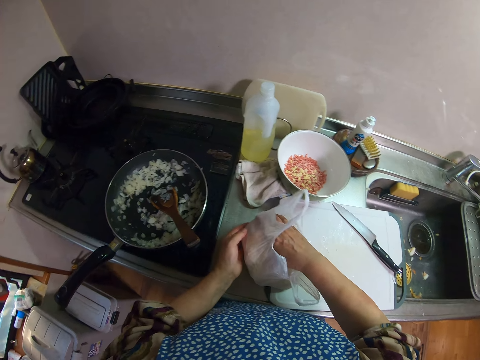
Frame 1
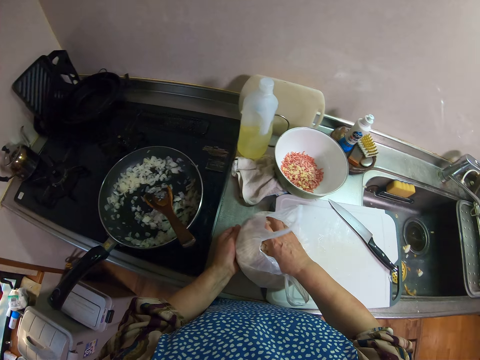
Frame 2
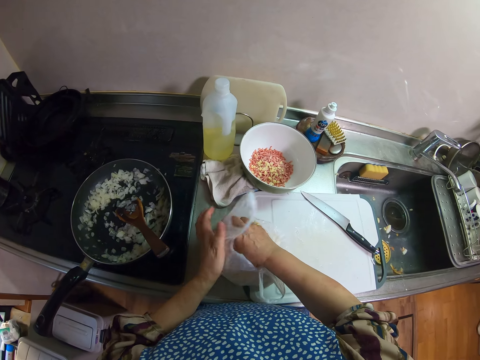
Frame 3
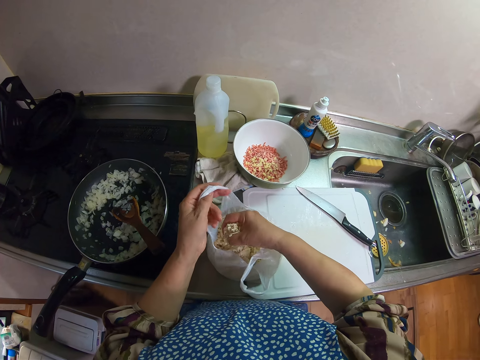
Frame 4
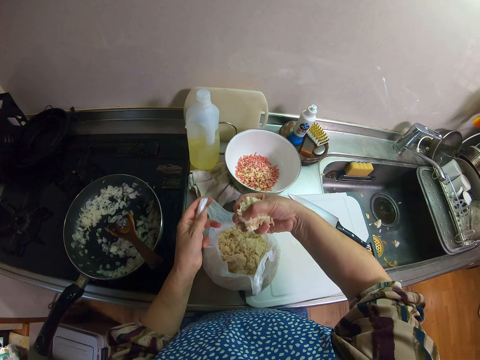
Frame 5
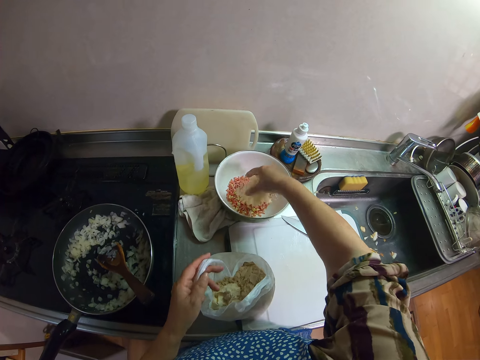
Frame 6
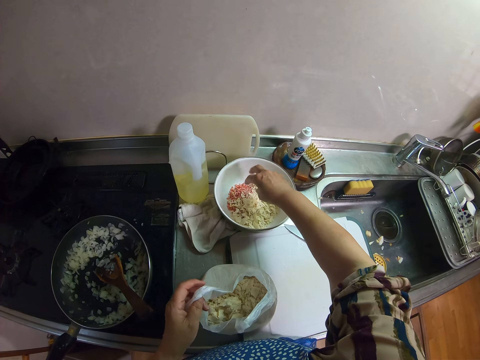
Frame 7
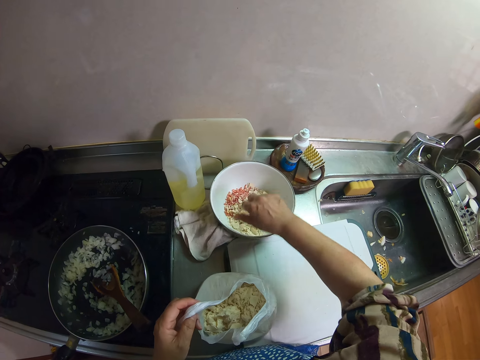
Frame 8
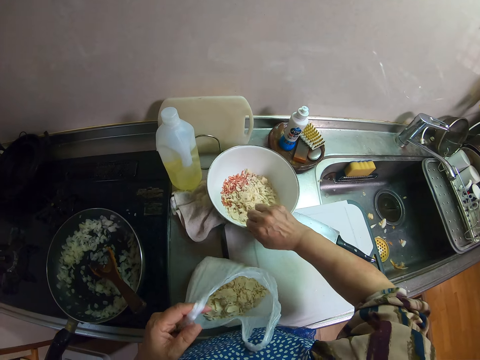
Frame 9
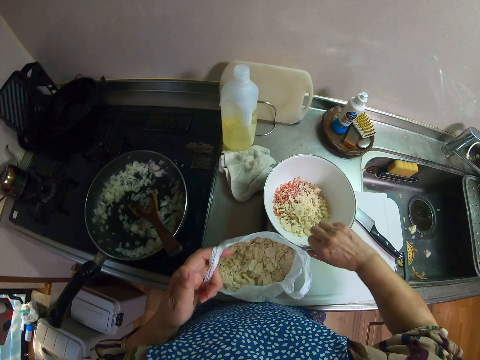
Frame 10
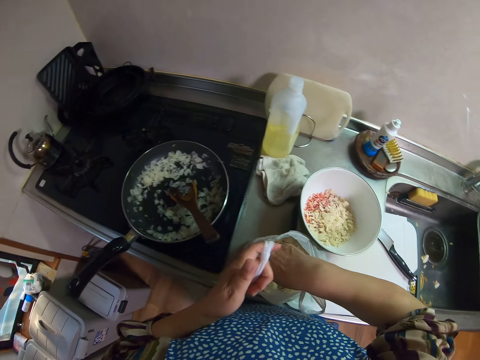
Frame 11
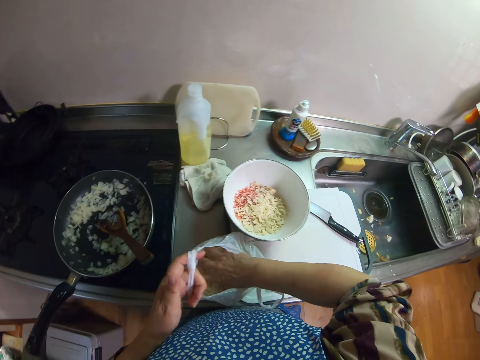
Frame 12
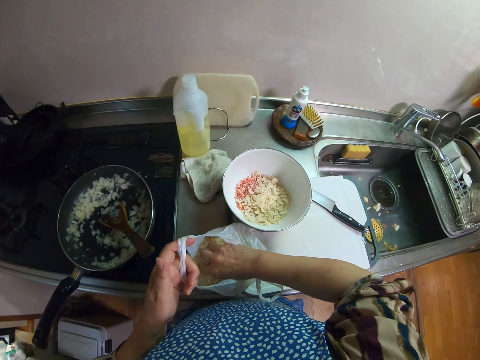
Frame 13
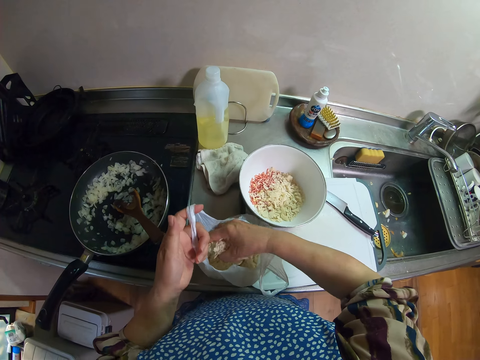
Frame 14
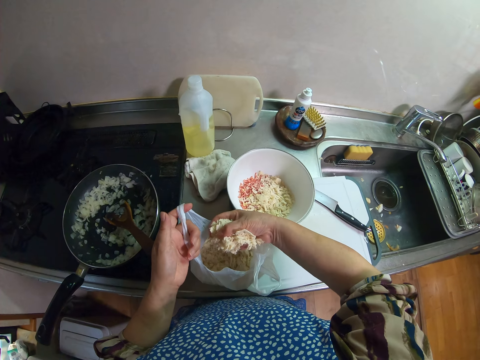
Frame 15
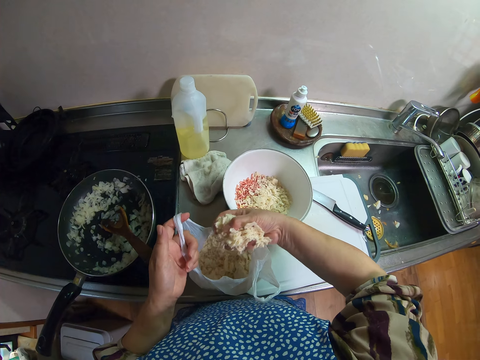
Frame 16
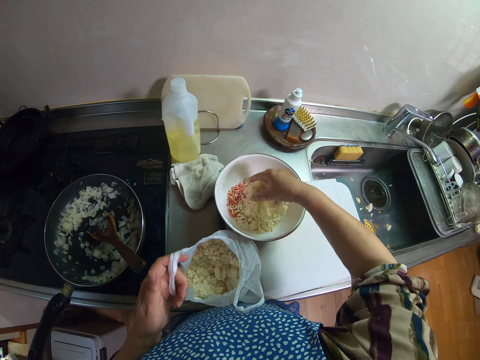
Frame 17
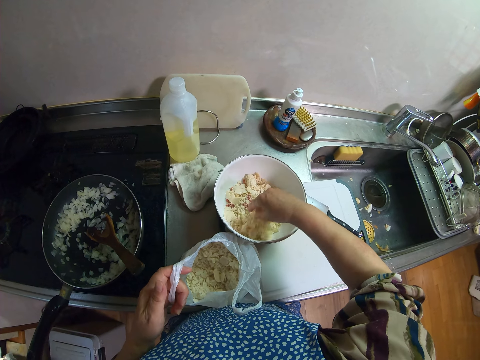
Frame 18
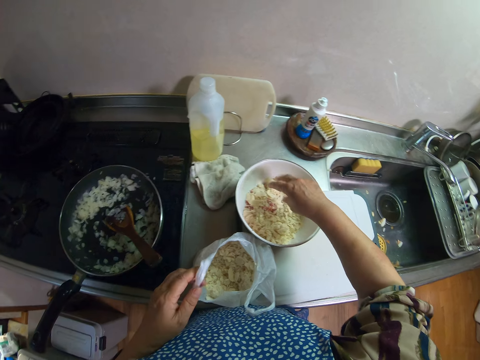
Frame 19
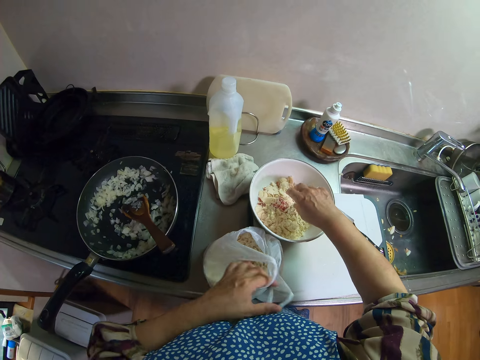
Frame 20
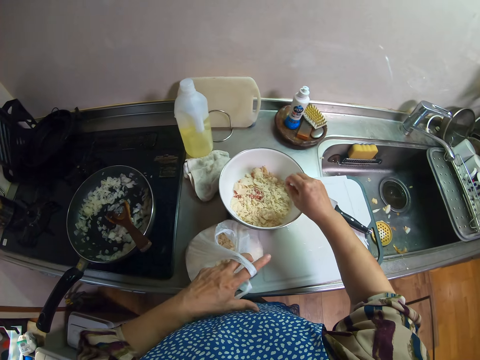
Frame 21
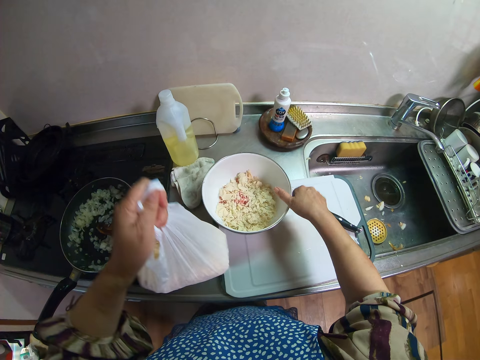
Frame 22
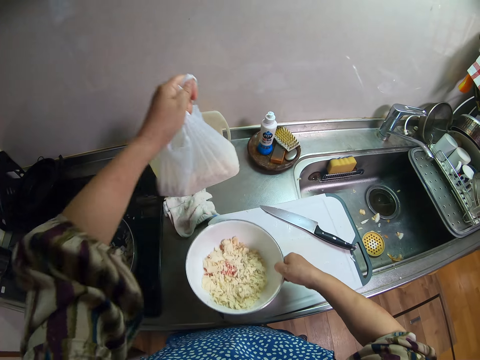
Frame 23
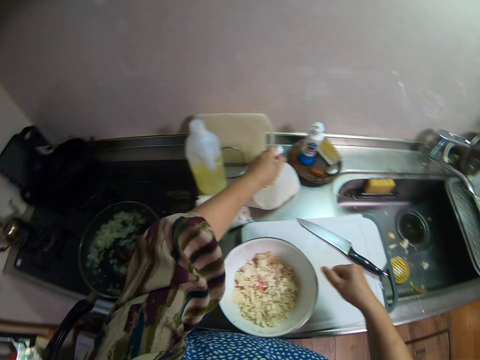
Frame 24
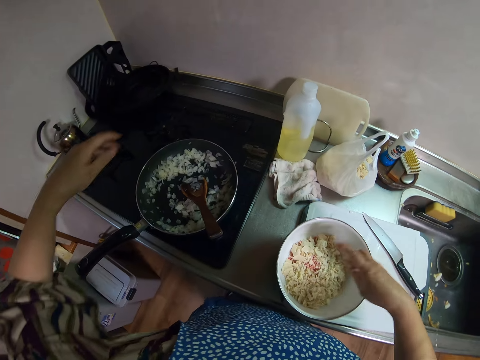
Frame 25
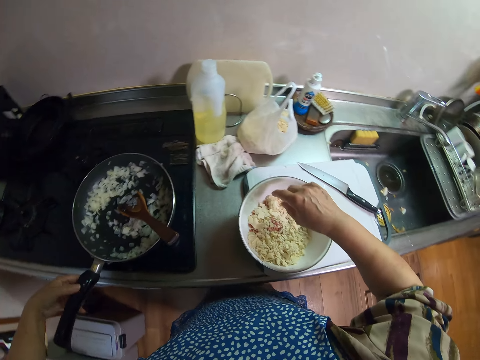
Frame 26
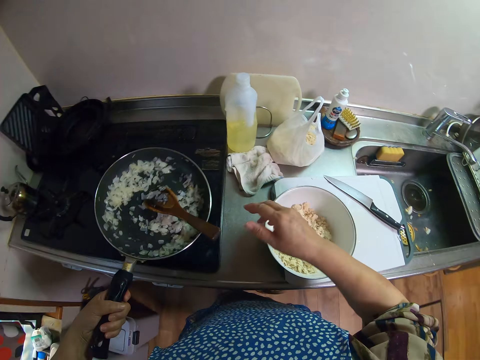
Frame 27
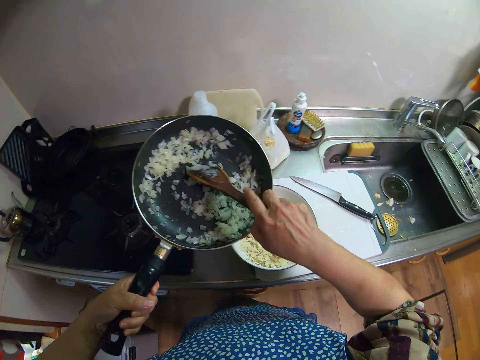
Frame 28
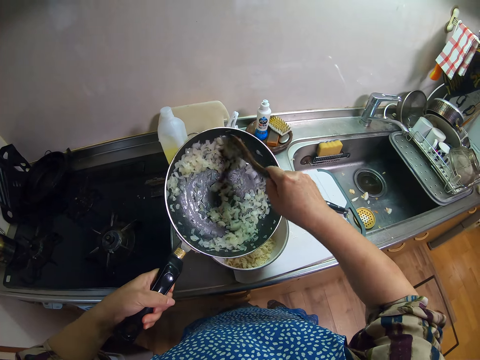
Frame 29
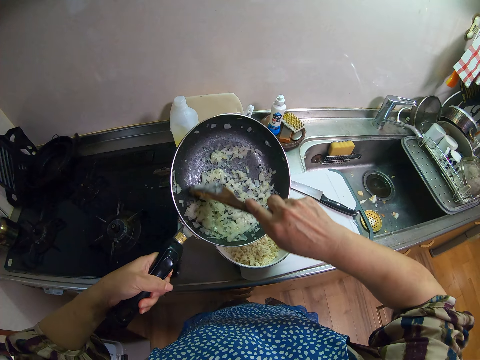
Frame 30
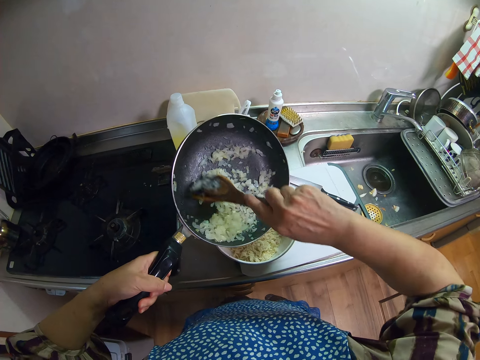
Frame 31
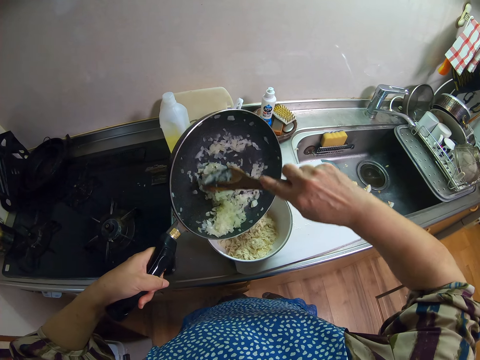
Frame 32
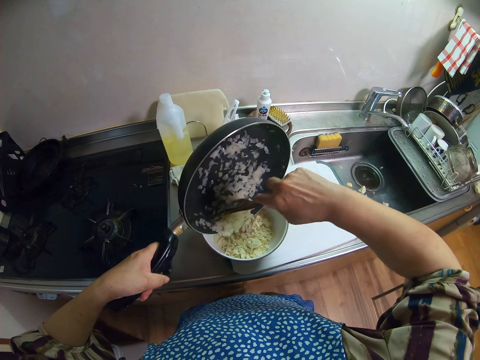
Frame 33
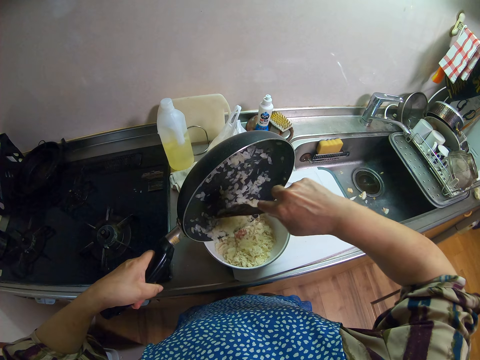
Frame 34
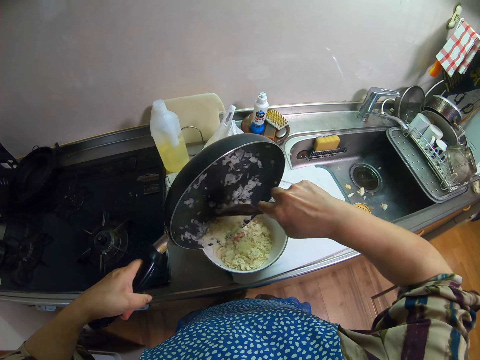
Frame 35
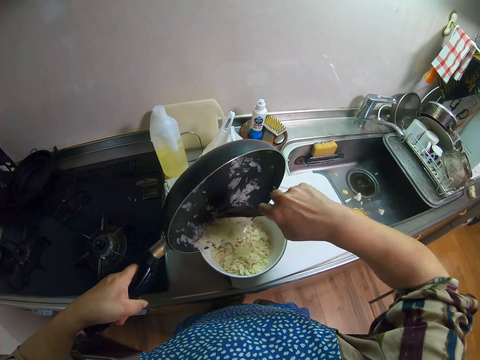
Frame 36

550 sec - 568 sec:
The camera wearer scoops flour with her hand. She drops the white vegetables into the bowl. She adjusts the bowl close to the cutting board. She packs some white vegetables from the nylon. She puts an object in the plate. She picks the nylon from the sink slab. She adjusts the bowl on the cutting board. She drops the nylon on the left of the cutting board. She dusts her right hand in the bowl. She picks the frypan on a range cooker. She pours the onions on the frypan into the bowl.

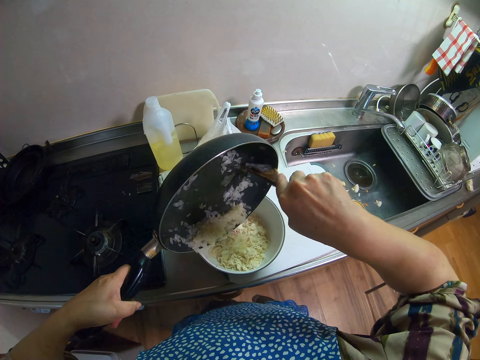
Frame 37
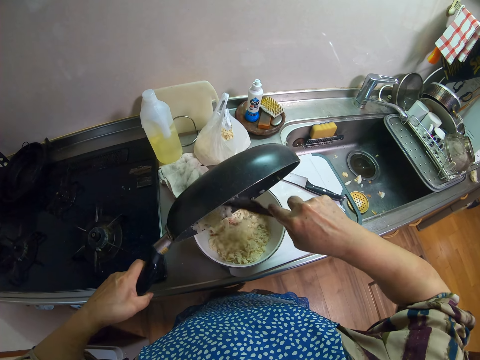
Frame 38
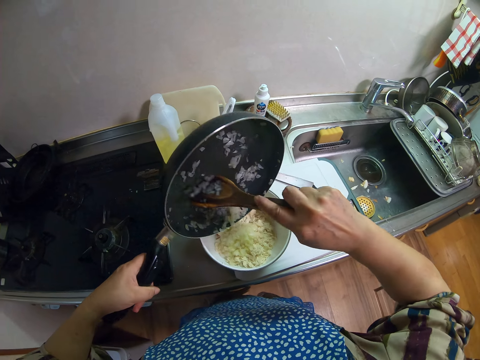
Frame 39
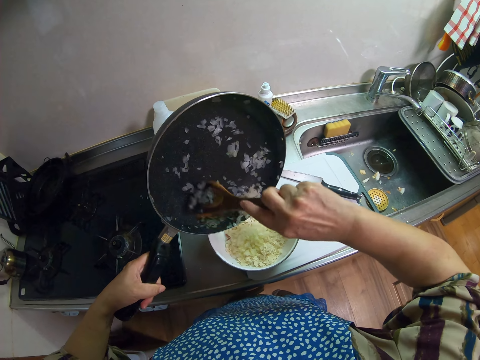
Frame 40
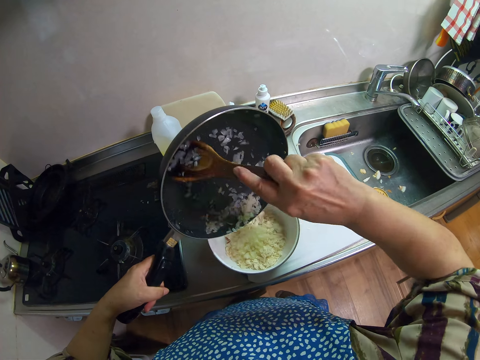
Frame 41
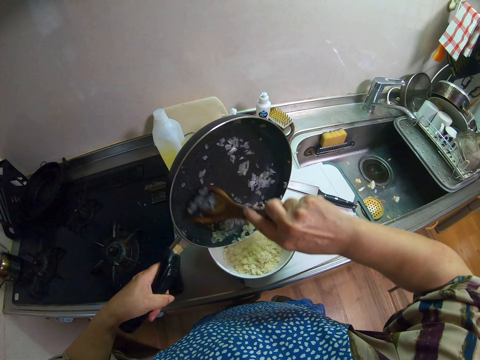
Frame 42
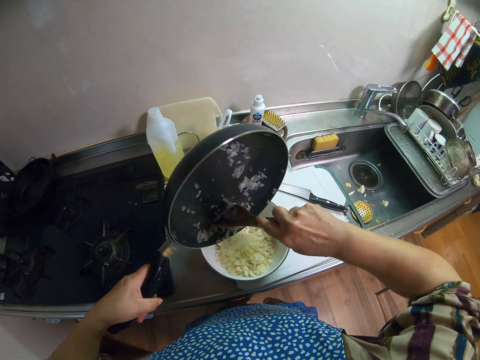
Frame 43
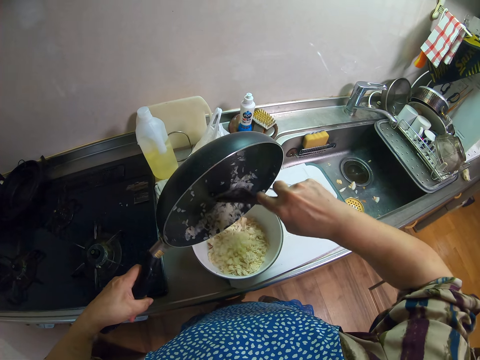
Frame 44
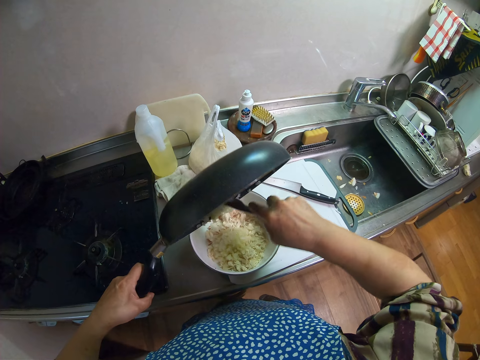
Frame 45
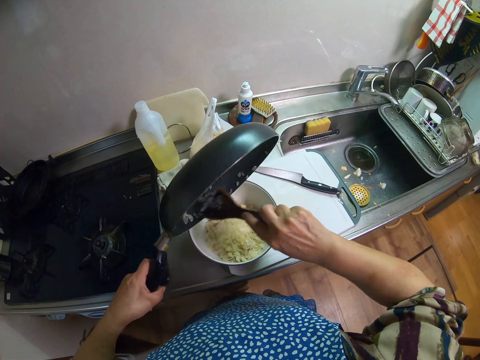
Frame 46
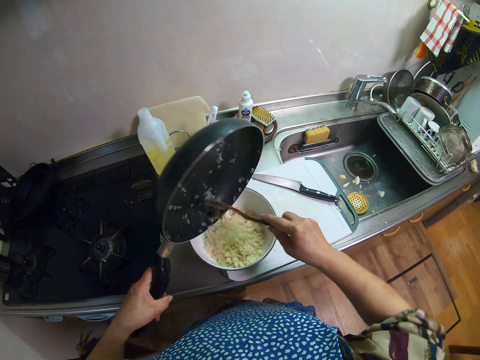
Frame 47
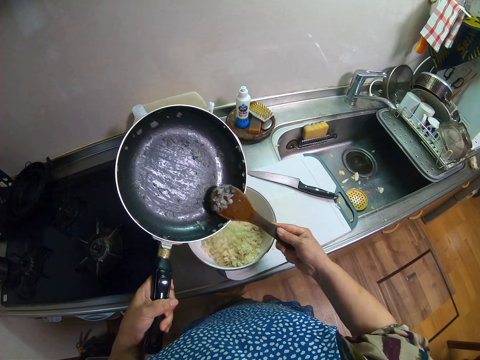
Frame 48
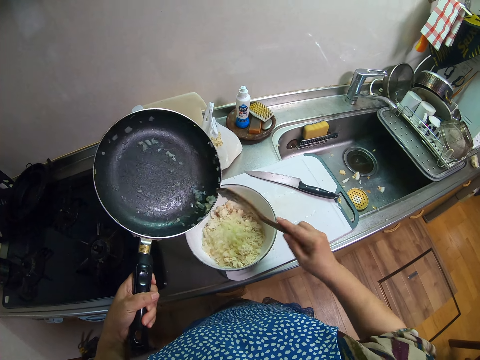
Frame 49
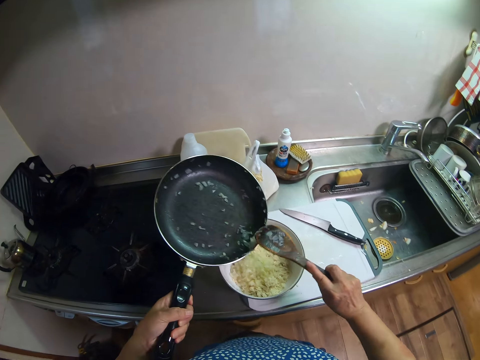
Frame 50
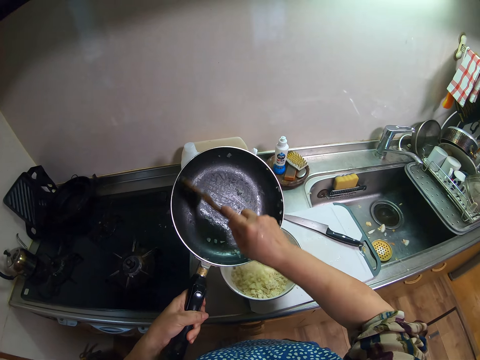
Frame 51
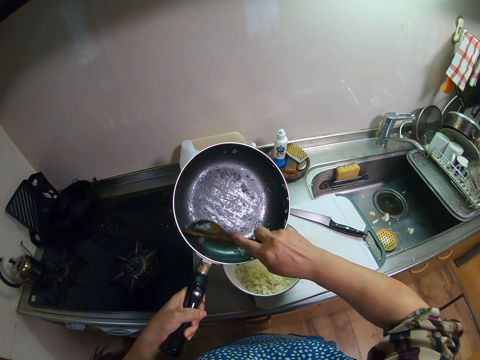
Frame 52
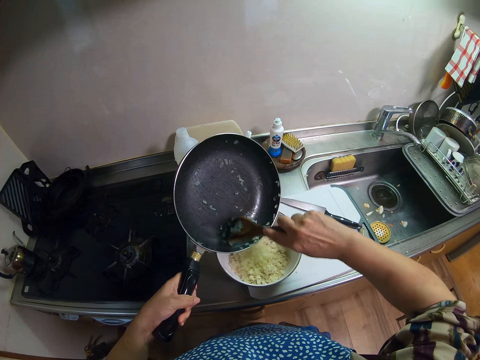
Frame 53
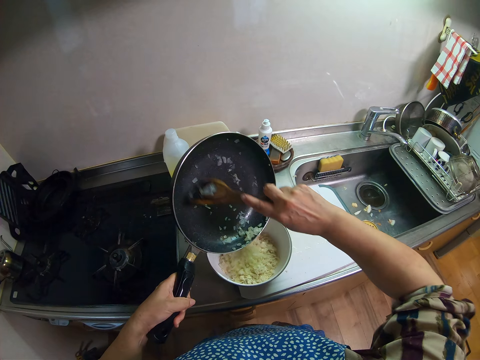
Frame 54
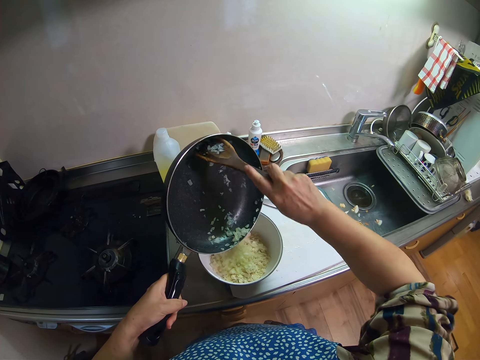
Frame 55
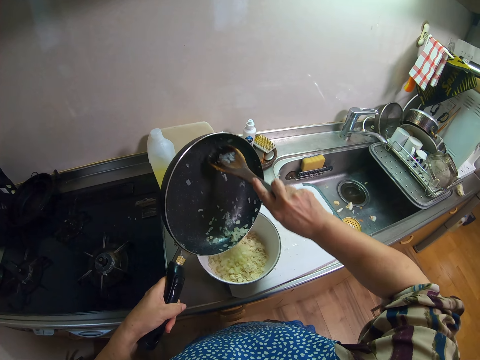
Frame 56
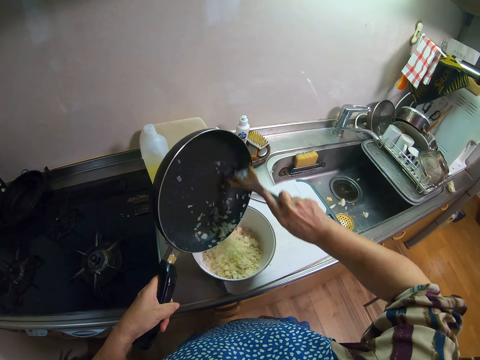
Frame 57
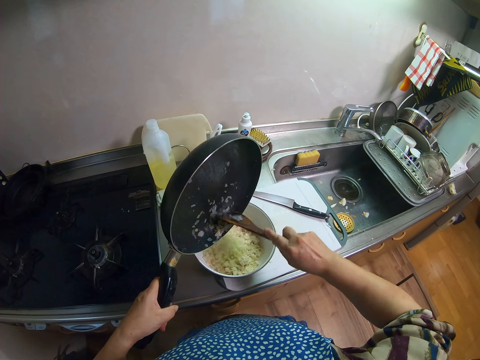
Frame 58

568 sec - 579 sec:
The camera wearer wipes the spatula on the frypan. They scrape the frypan with the spatula.
